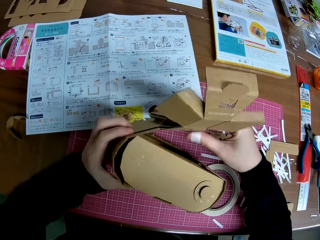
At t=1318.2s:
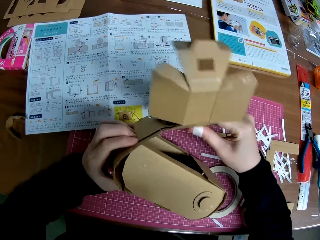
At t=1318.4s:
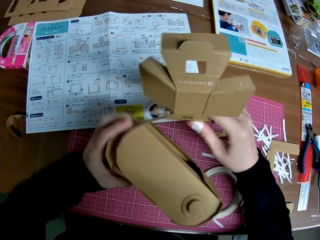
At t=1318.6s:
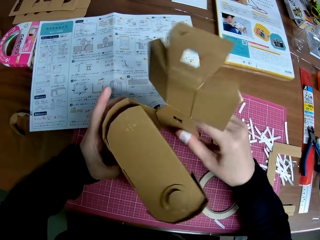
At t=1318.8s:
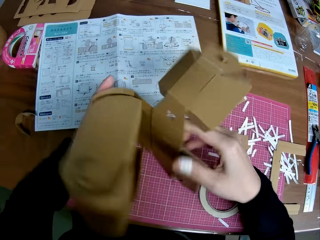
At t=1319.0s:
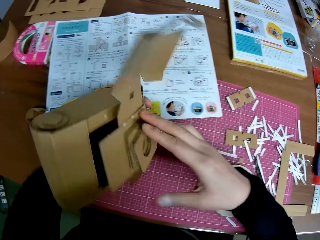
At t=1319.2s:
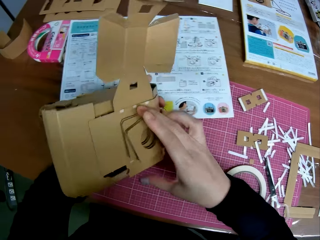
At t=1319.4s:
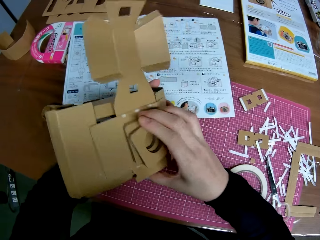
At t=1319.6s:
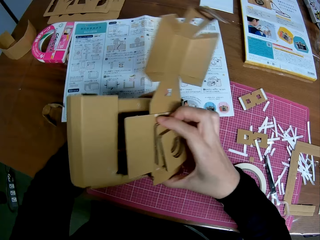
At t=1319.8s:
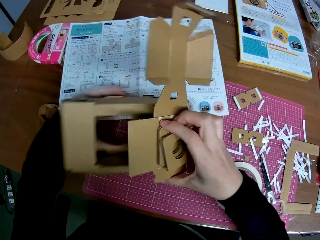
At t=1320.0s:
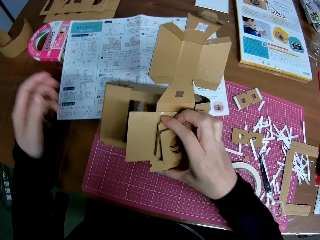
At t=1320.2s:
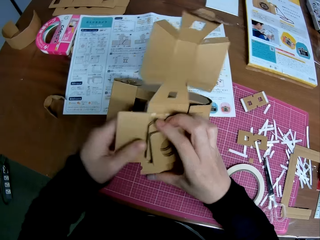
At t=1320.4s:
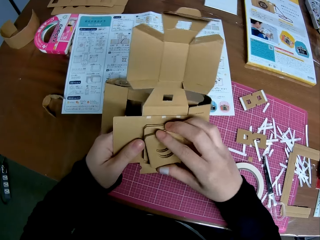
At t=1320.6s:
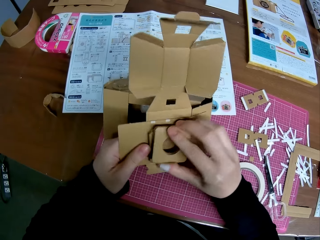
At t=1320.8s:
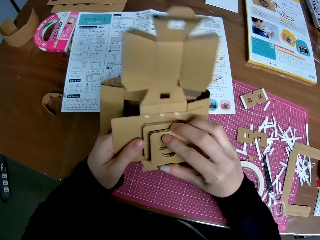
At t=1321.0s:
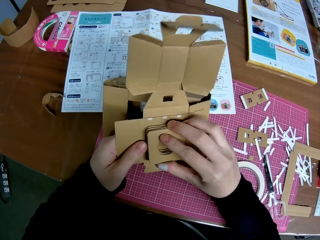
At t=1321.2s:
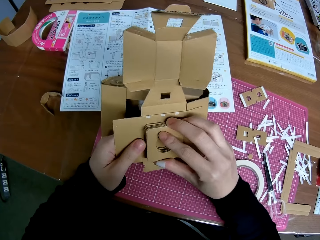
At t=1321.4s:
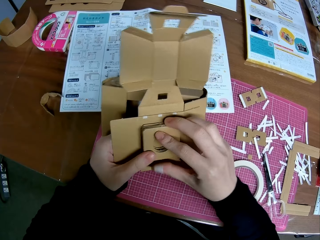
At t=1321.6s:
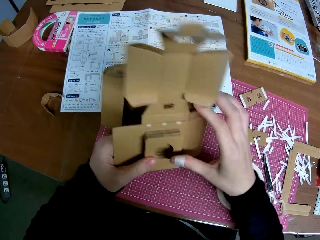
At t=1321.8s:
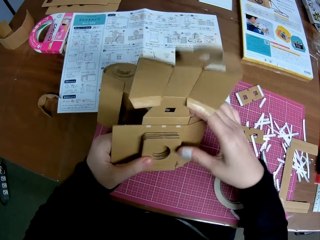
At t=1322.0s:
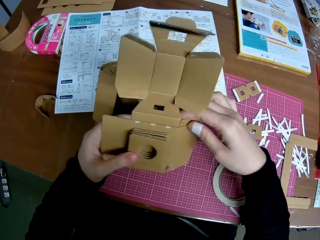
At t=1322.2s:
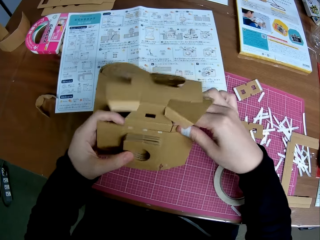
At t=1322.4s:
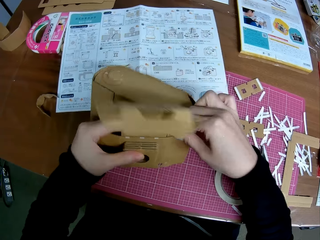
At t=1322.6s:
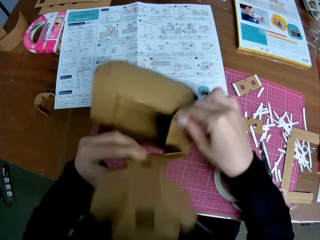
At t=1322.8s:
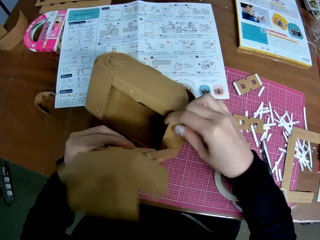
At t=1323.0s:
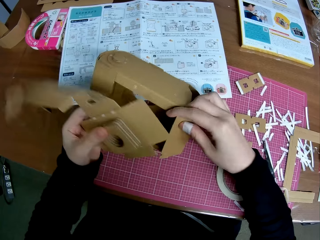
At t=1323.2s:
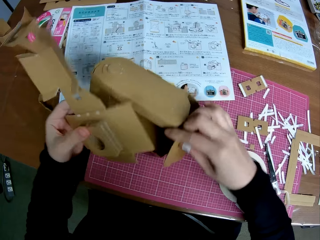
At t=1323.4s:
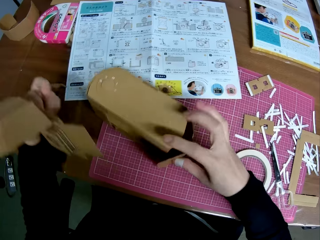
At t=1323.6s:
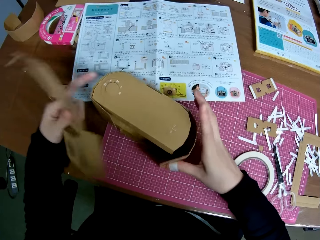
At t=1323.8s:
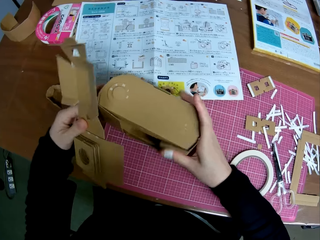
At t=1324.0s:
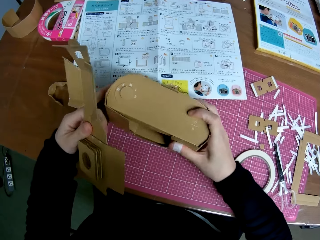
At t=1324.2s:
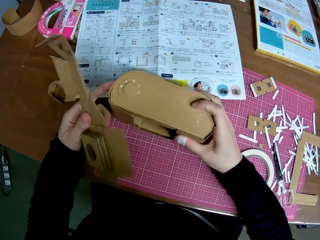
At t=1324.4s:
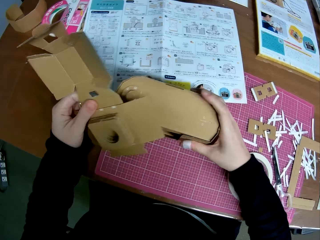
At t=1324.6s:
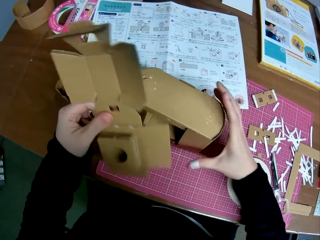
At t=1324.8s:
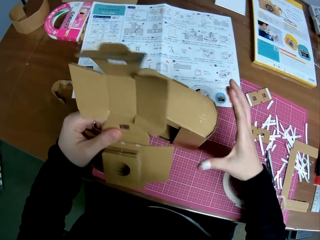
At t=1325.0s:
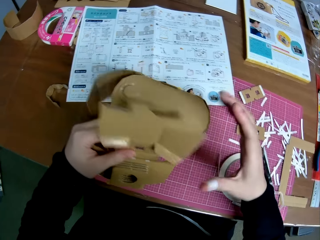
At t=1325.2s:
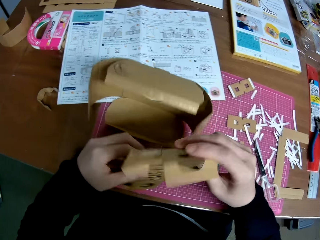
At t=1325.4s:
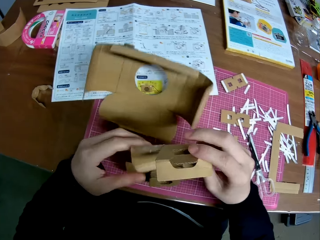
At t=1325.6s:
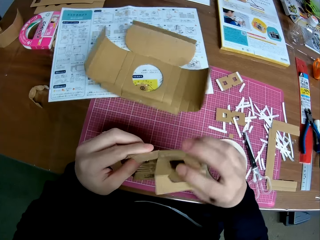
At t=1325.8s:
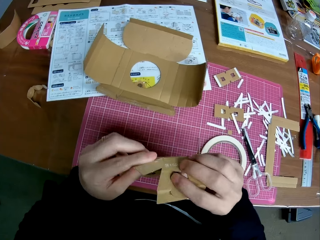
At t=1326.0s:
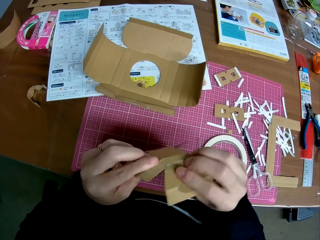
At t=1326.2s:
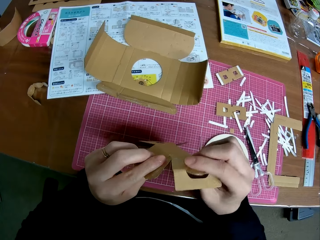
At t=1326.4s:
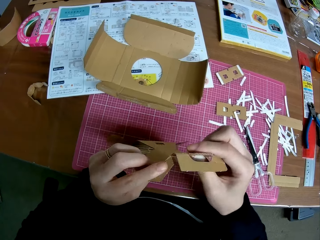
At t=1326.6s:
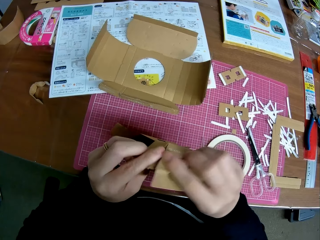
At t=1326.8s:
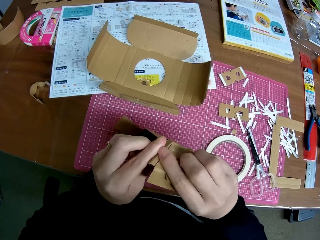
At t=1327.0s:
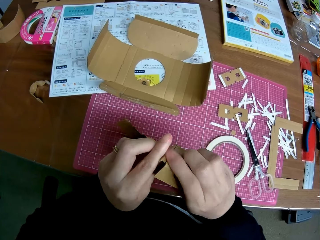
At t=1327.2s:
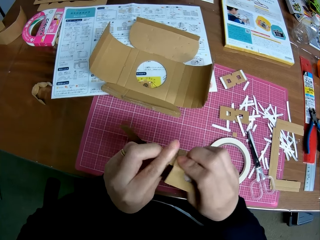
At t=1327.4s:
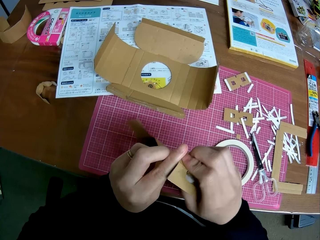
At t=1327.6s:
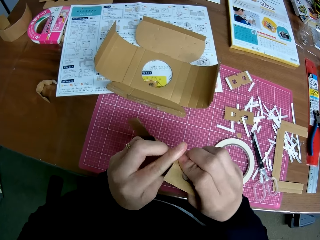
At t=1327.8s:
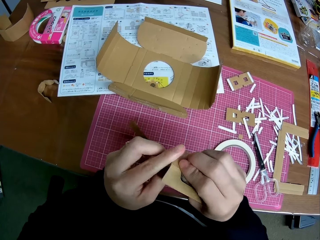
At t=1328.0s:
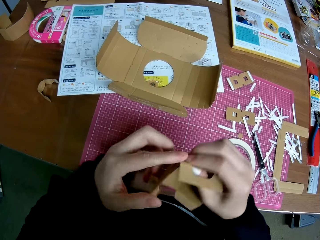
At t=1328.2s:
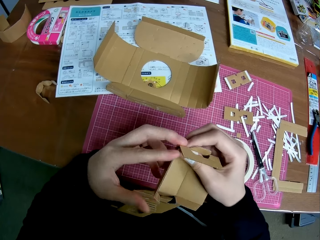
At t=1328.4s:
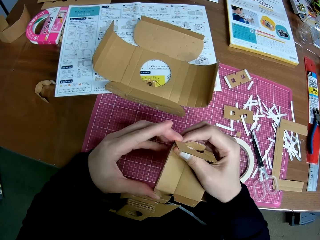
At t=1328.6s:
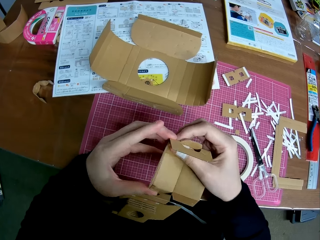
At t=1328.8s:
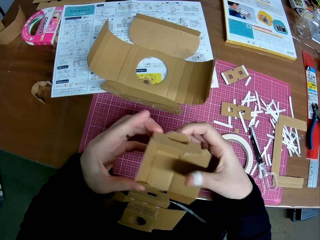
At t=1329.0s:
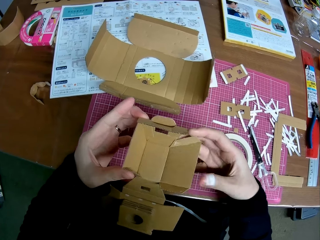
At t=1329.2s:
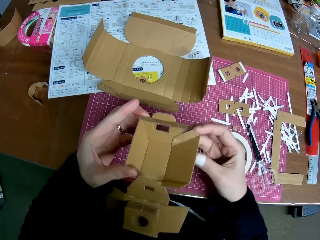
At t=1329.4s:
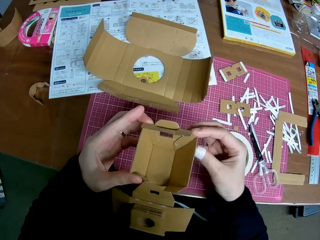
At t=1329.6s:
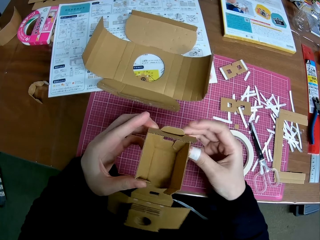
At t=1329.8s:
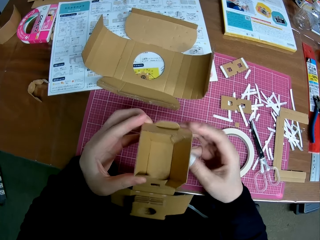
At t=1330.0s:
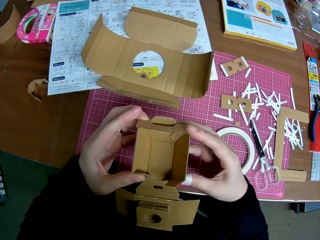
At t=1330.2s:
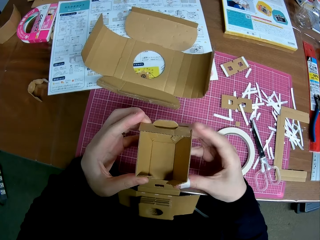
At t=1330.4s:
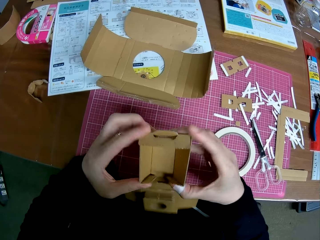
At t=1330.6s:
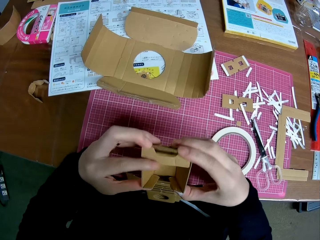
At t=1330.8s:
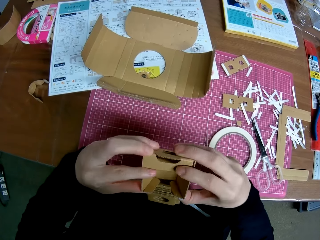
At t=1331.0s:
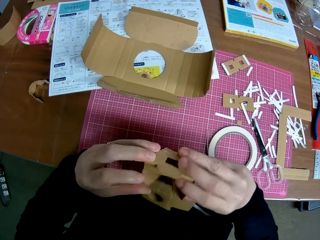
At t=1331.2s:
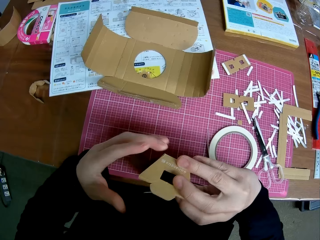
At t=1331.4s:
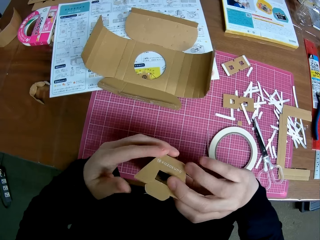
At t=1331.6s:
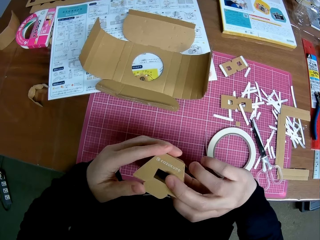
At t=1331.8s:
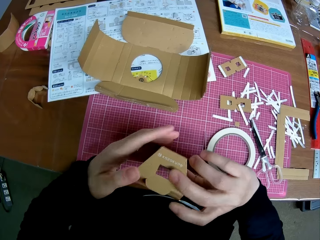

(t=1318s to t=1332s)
The camera wearer turns the woodcraft over. They fix the woodcraft. They scatter the carton piece. They break the woodcraft. They fix the woodcraft. They fold one of the carton pieces.

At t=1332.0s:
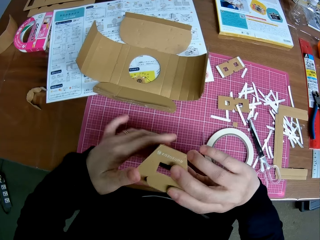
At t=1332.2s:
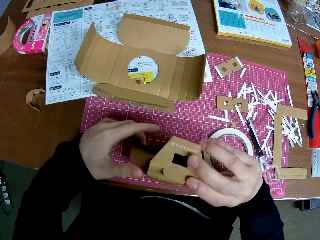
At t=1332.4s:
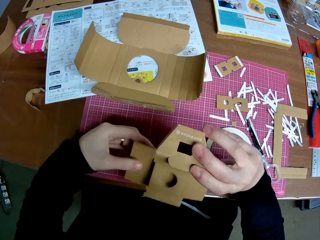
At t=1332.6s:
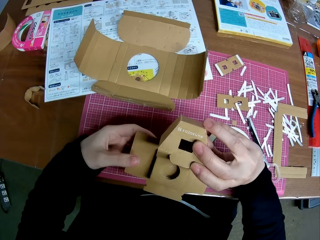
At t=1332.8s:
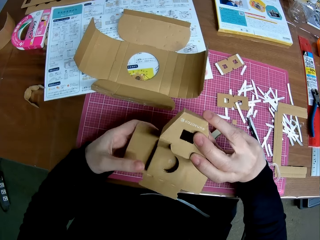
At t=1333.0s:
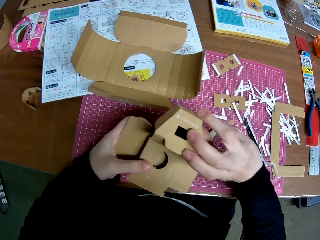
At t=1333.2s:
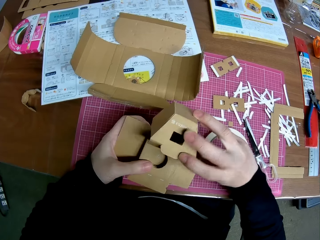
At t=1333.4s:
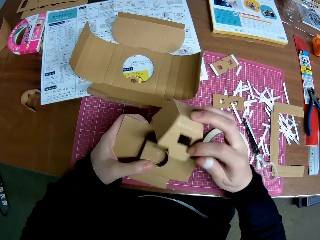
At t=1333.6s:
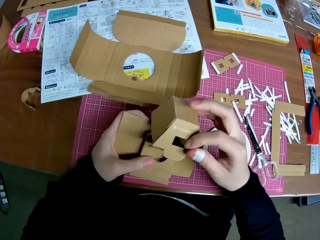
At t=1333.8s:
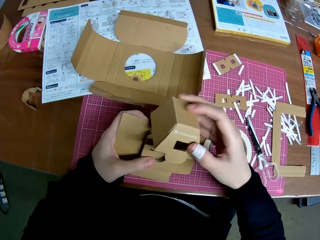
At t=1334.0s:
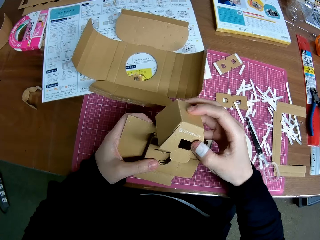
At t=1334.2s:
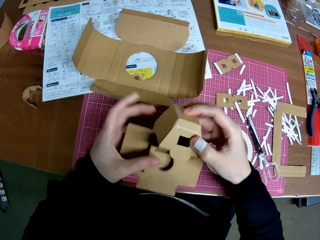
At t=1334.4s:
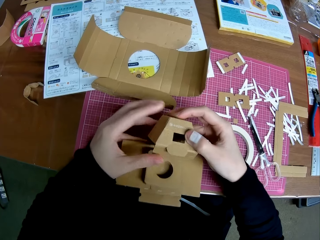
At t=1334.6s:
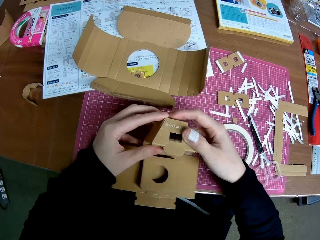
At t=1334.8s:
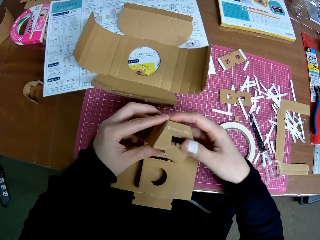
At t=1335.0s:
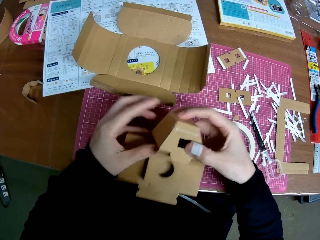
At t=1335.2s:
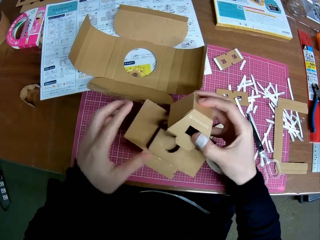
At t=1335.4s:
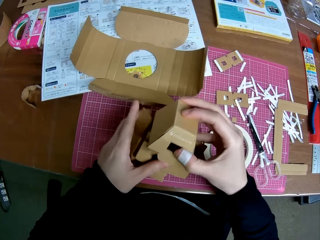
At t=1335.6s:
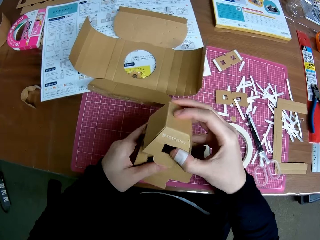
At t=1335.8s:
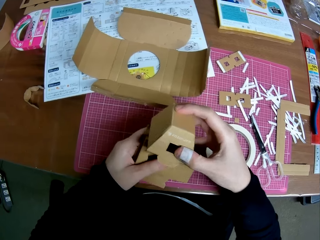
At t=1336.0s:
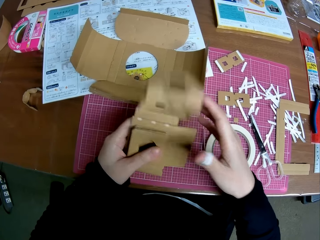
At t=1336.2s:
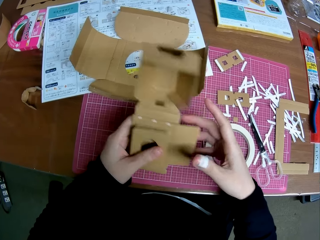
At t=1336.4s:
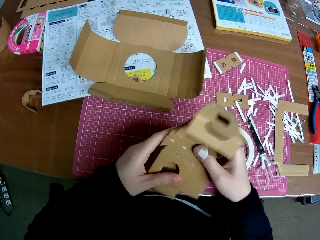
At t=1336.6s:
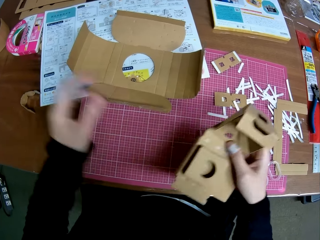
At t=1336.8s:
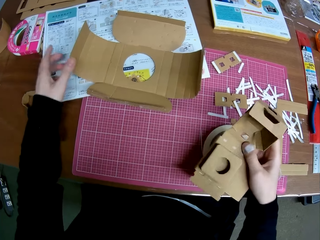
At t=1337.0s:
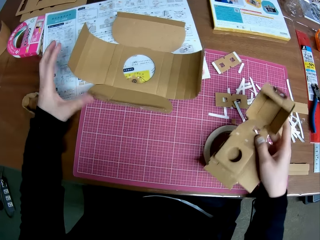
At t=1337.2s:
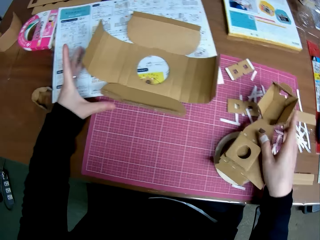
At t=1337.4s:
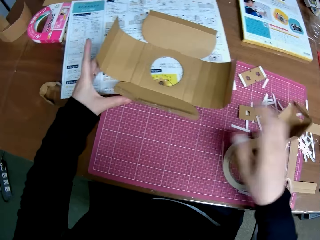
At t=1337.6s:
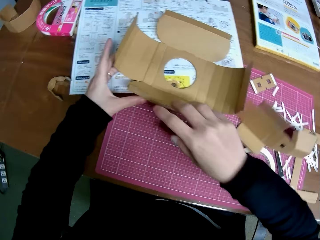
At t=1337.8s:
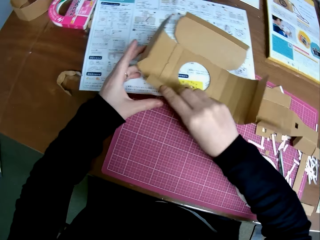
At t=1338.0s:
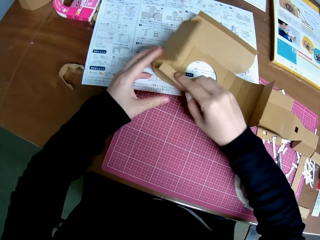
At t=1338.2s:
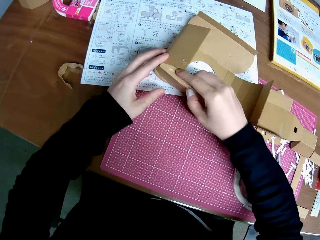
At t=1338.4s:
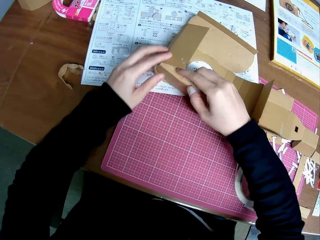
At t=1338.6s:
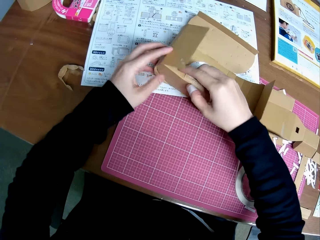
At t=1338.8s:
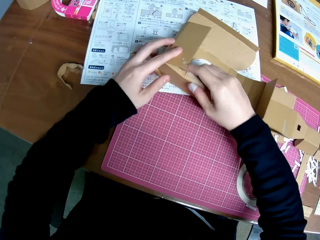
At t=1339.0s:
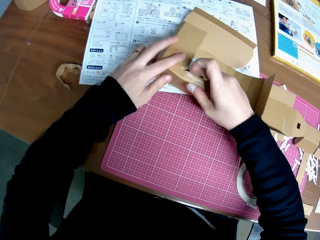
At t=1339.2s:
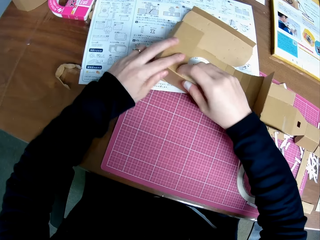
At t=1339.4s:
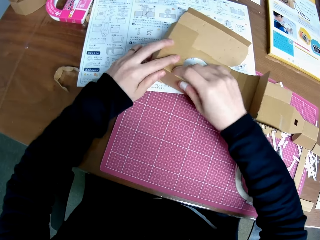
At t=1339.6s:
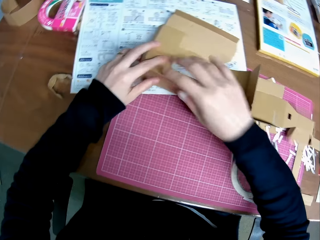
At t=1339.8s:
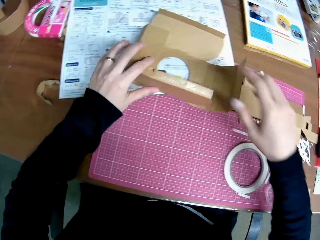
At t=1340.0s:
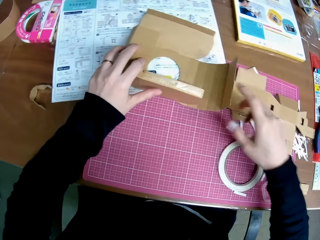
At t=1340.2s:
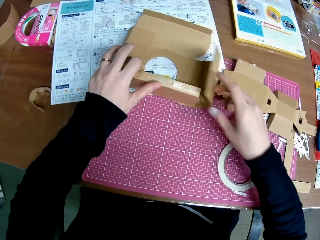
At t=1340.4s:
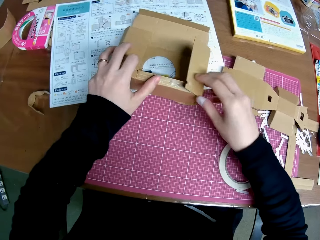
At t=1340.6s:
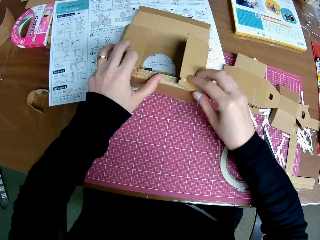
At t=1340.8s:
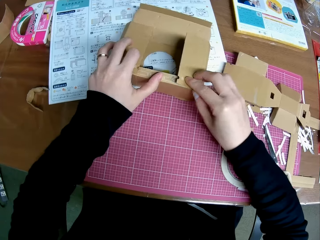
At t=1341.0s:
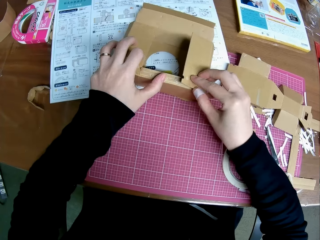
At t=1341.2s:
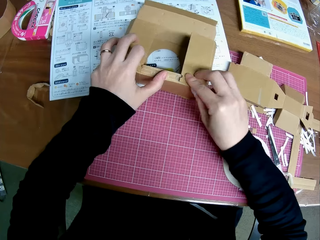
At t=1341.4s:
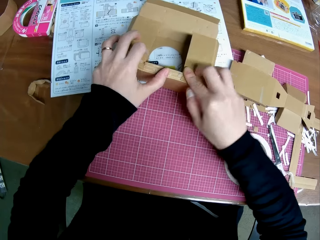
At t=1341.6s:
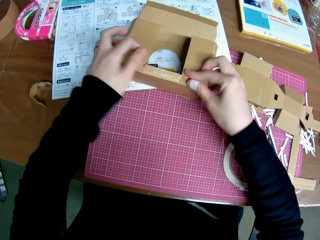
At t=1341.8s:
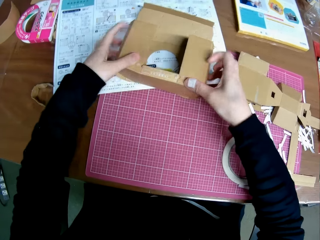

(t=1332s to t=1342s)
The camera wearer drops the woodcraft on the table. They fold the woodcraft.
